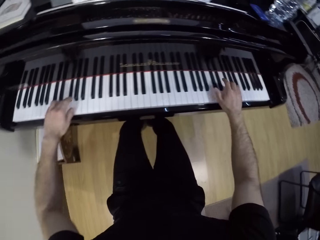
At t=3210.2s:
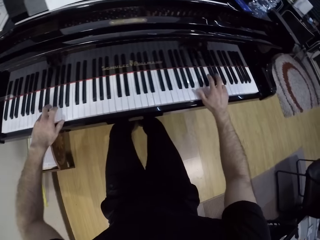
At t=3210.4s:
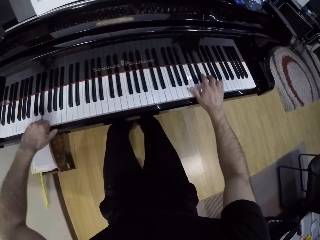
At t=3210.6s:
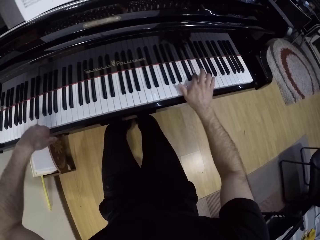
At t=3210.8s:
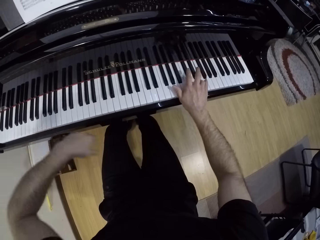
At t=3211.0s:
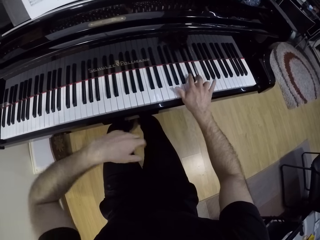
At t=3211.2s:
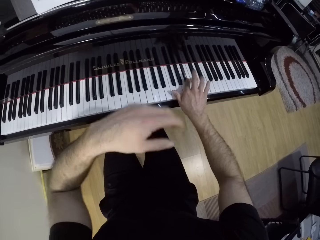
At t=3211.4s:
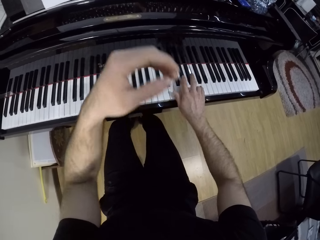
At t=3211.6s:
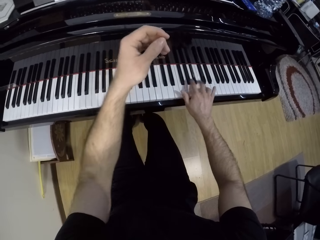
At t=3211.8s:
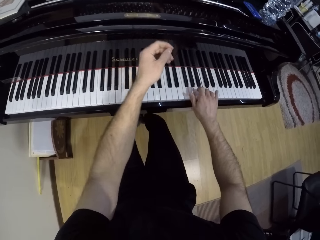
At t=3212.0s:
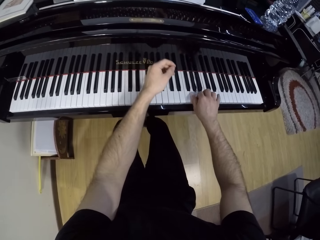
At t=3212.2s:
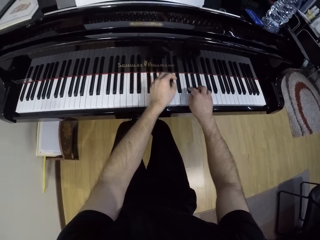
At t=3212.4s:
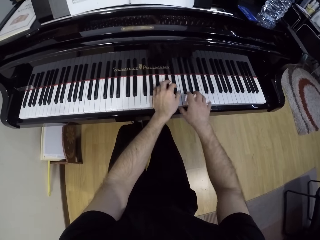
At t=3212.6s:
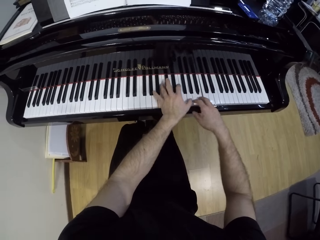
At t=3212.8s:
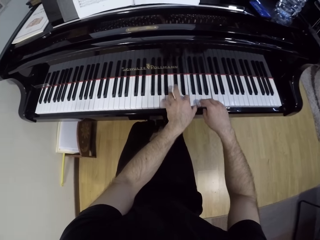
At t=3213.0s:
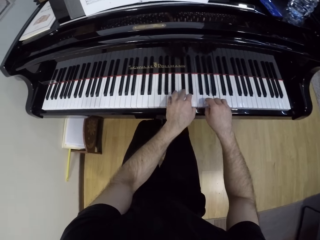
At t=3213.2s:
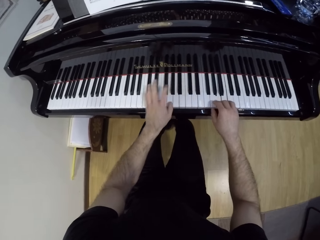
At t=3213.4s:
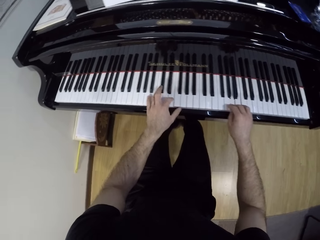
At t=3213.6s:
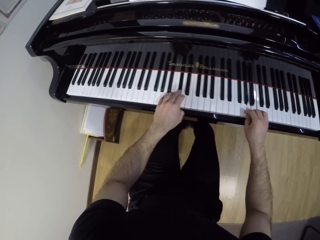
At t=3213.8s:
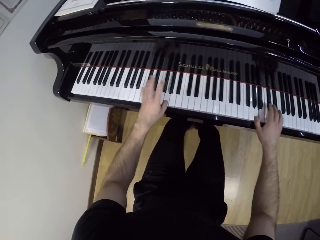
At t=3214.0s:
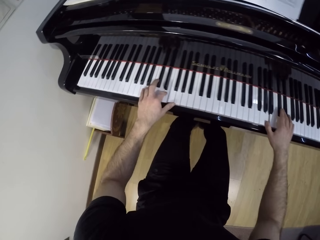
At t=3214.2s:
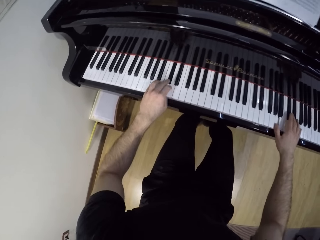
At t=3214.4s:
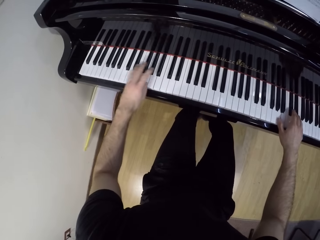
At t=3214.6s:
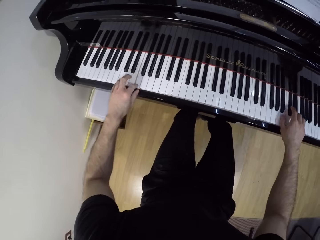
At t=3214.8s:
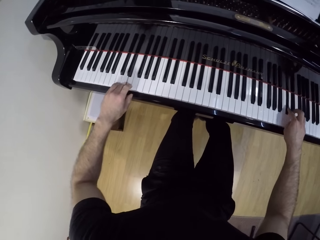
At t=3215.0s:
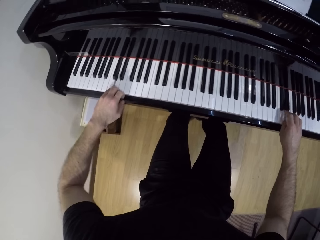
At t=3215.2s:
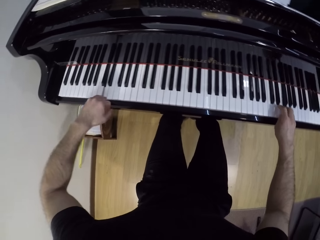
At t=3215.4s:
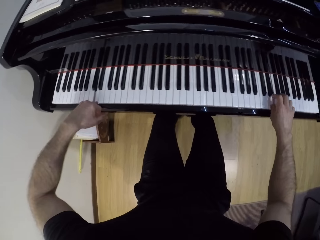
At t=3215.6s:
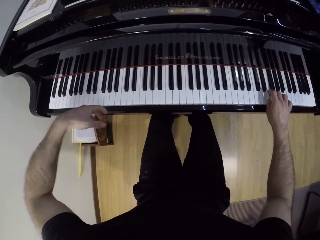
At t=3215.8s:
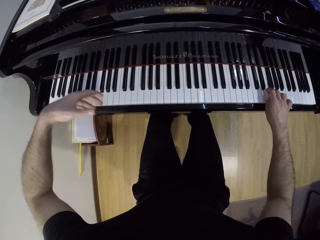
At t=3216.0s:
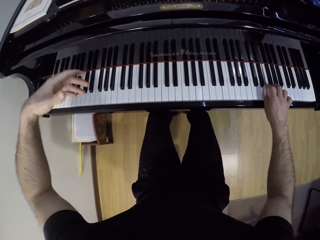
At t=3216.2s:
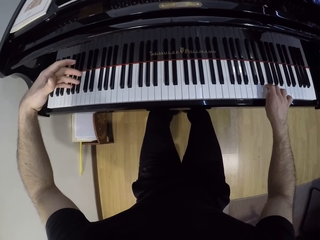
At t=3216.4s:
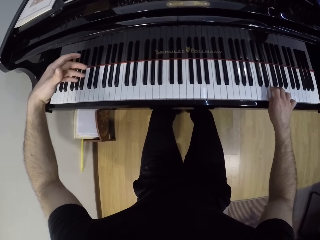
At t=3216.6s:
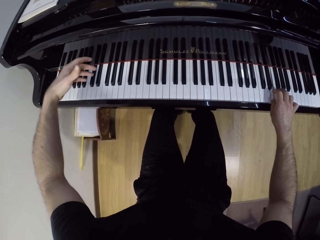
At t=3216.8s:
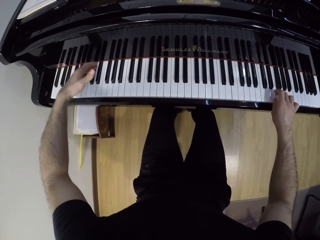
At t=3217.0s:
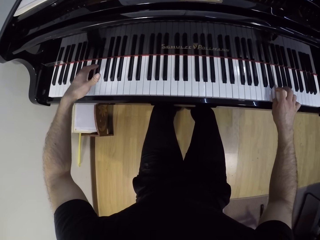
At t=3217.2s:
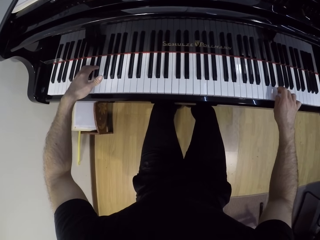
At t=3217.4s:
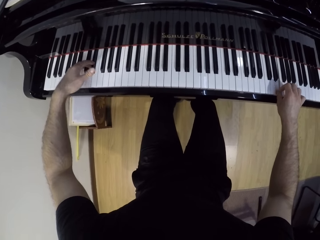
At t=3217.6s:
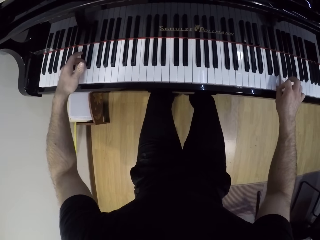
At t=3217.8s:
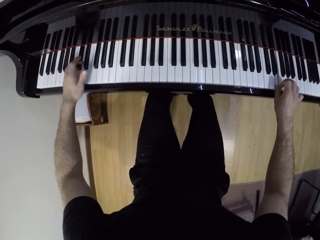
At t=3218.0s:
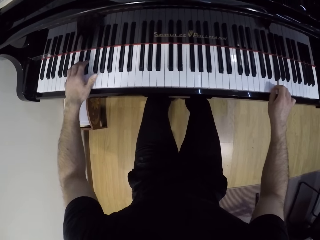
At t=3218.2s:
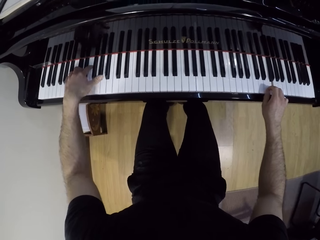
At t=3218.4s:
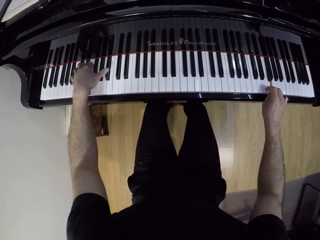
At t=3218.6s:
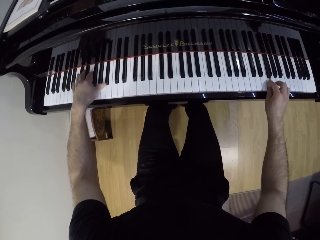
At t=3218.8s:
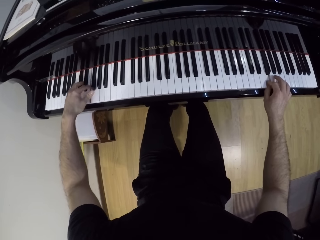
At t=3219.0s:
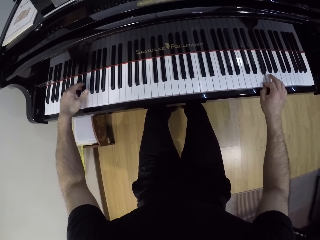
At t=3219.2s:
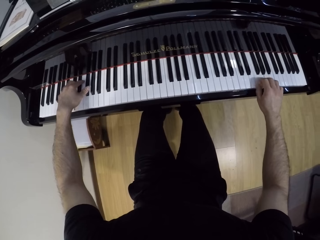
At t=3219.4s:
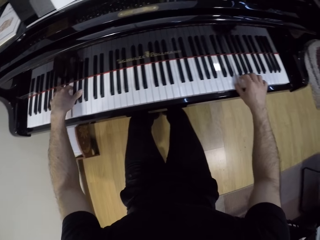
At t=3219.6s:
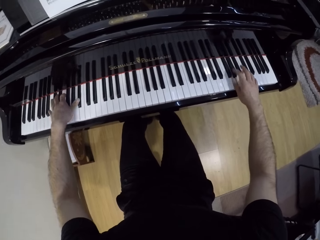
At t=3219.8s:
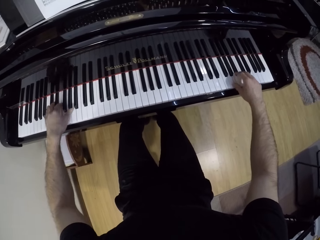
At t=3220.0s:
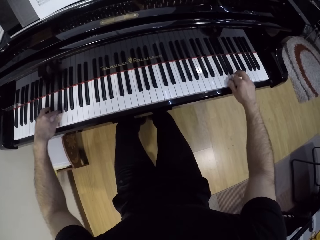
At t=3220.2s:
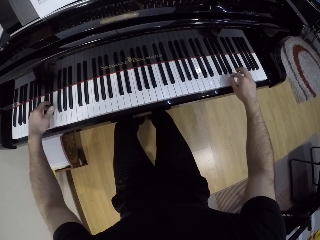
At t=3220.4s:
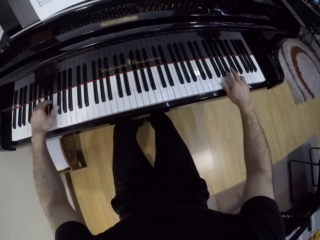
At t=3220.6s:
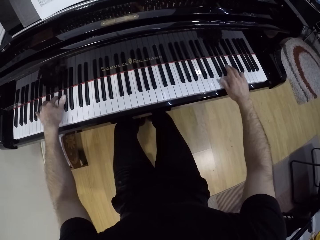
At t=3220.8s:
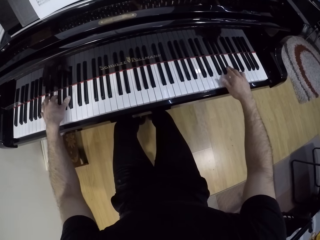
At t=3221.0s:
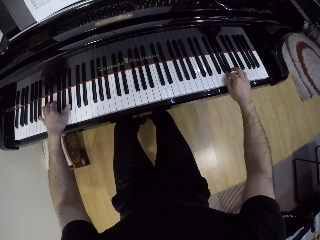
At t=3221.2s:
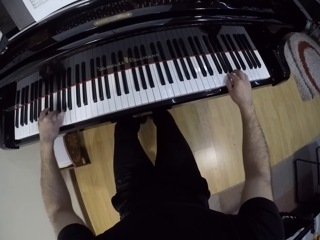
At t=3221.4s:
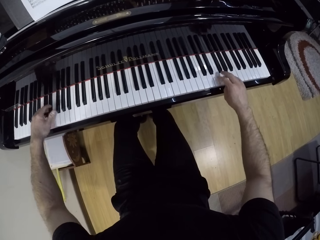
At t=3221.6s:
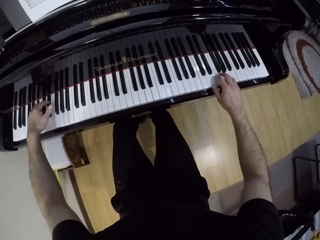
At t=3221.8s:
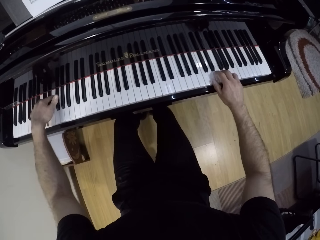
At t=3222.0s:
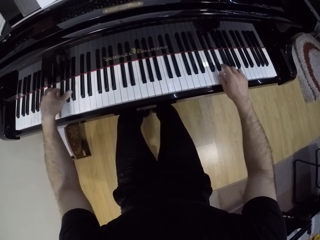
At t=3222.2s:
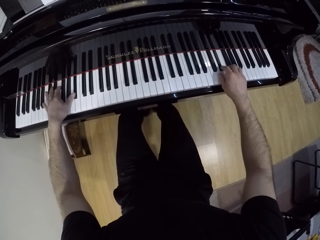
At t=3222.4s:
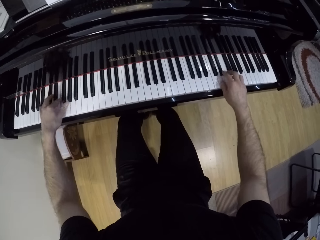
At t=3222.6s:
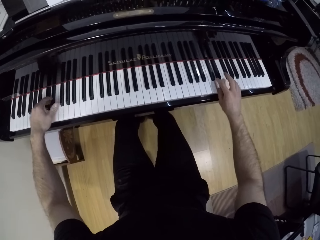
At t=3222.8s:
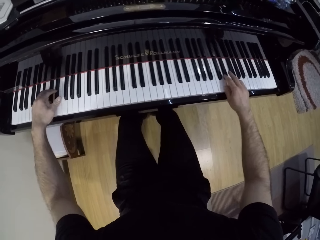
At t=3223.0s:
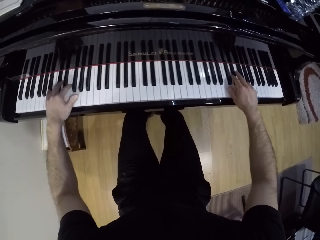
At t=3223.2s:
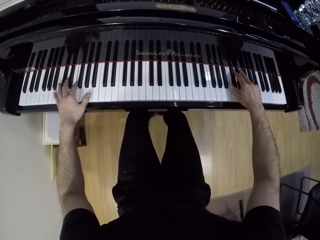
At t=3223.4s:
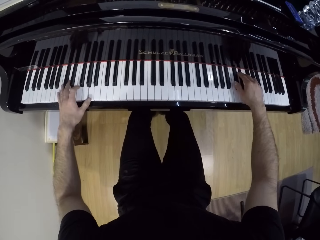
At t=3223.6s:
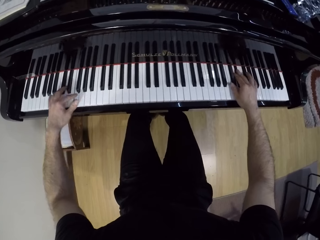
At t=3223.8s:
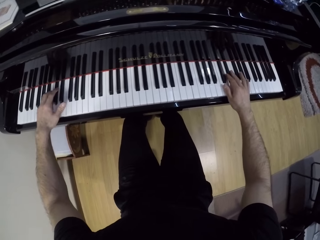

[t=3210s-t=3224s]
The camera wearer plays the piano with his right hand. He plays the piano with both hands. He plays the piano with his right hand. He plays the piano with both hands.

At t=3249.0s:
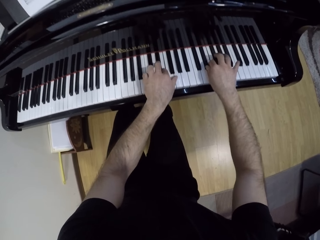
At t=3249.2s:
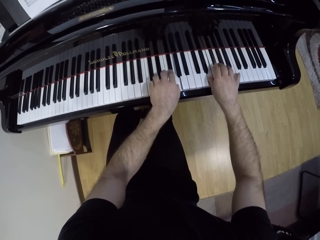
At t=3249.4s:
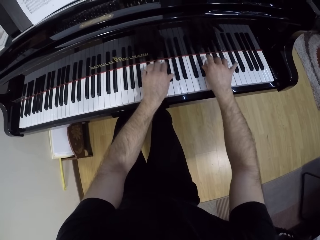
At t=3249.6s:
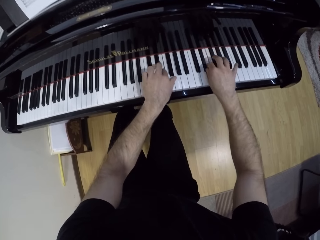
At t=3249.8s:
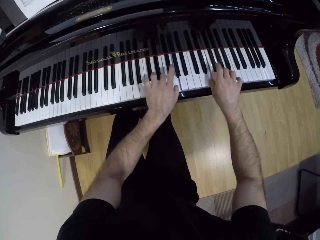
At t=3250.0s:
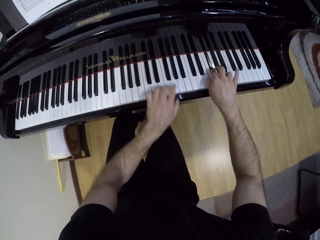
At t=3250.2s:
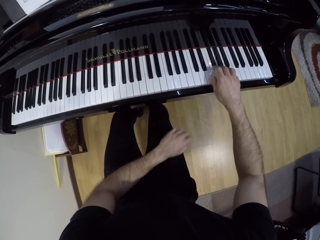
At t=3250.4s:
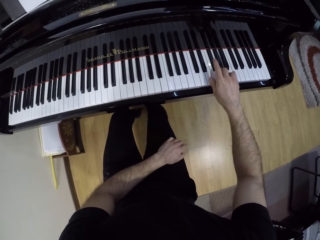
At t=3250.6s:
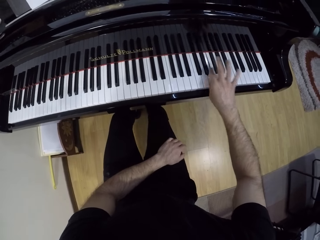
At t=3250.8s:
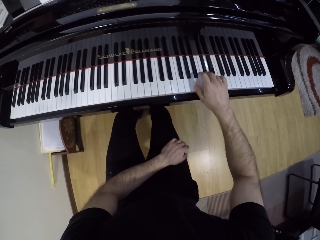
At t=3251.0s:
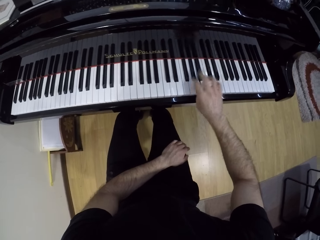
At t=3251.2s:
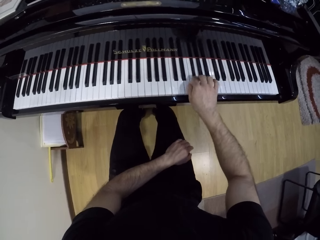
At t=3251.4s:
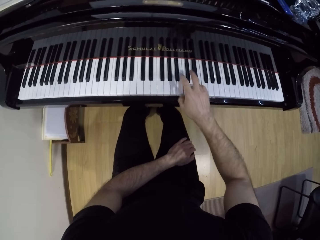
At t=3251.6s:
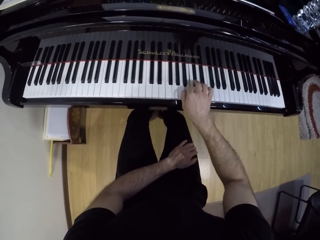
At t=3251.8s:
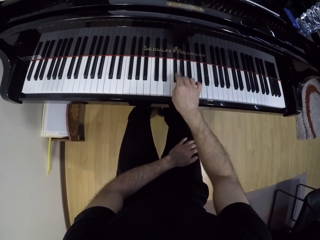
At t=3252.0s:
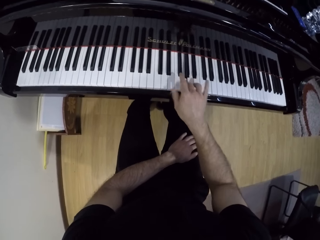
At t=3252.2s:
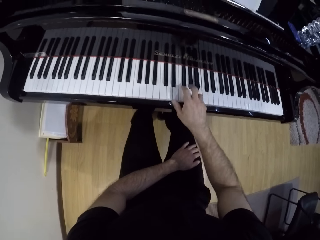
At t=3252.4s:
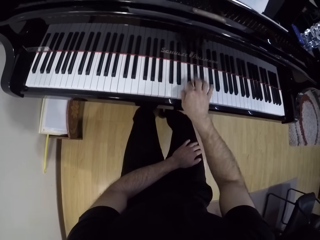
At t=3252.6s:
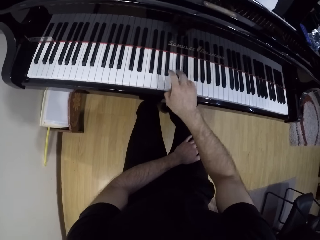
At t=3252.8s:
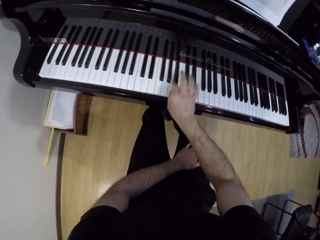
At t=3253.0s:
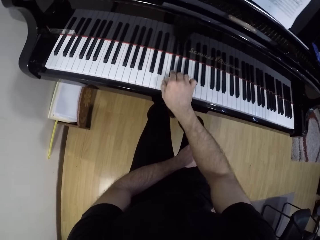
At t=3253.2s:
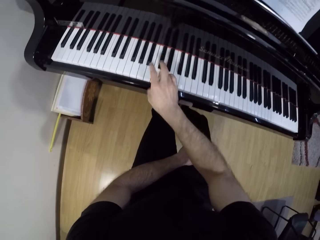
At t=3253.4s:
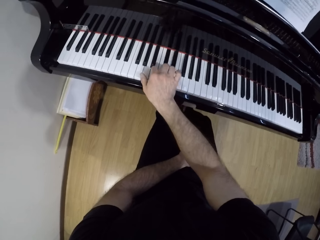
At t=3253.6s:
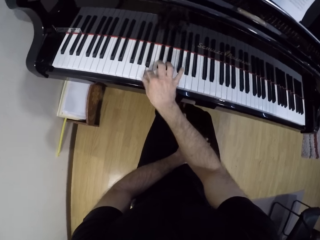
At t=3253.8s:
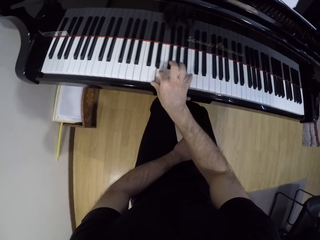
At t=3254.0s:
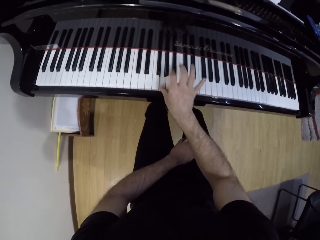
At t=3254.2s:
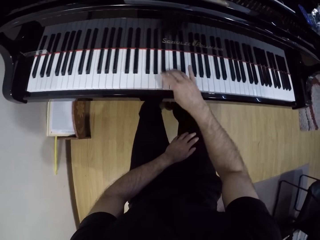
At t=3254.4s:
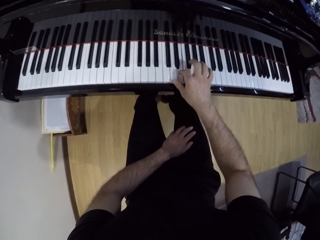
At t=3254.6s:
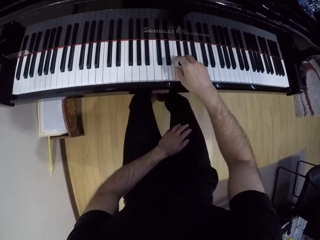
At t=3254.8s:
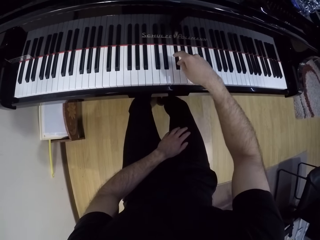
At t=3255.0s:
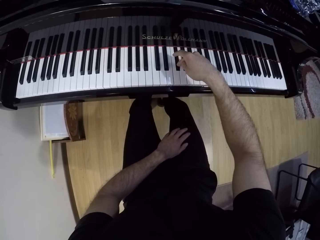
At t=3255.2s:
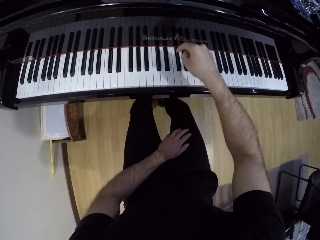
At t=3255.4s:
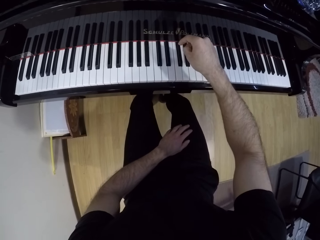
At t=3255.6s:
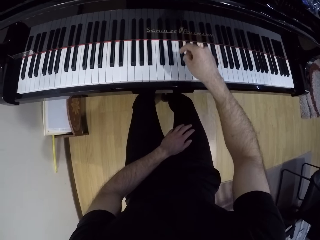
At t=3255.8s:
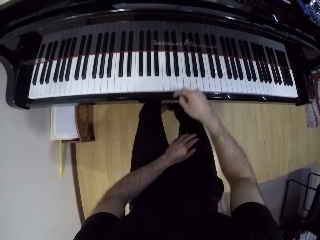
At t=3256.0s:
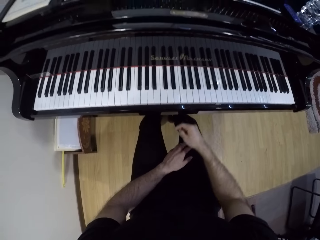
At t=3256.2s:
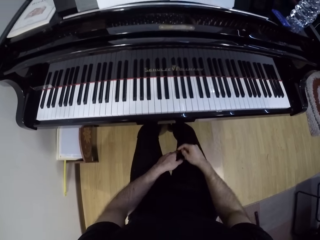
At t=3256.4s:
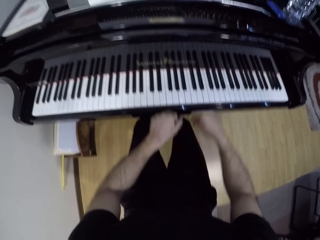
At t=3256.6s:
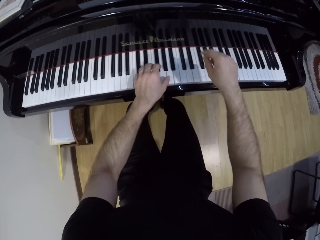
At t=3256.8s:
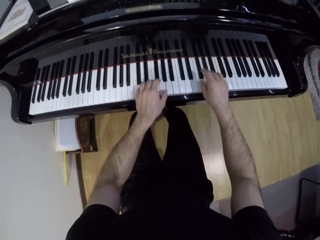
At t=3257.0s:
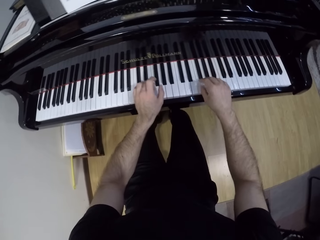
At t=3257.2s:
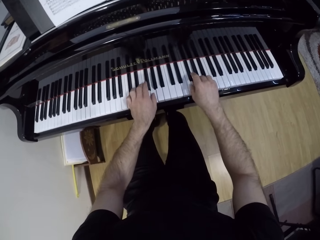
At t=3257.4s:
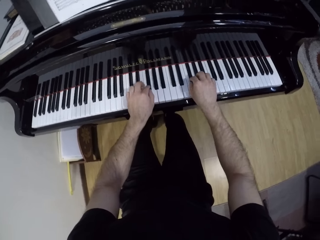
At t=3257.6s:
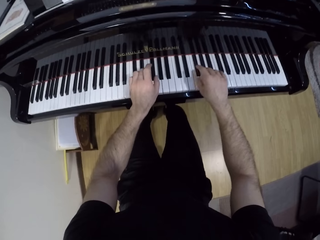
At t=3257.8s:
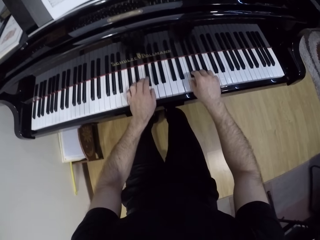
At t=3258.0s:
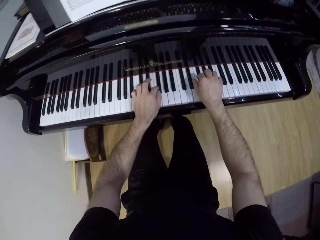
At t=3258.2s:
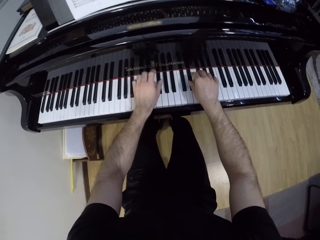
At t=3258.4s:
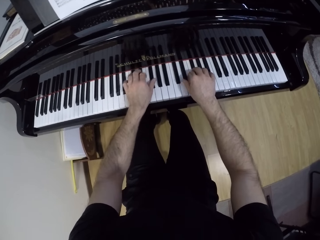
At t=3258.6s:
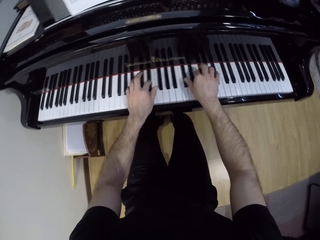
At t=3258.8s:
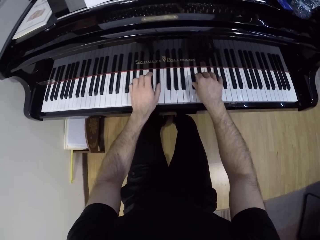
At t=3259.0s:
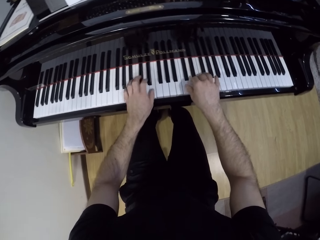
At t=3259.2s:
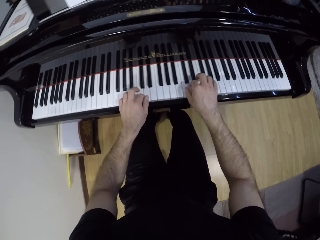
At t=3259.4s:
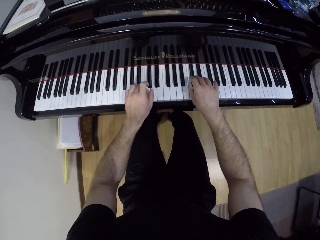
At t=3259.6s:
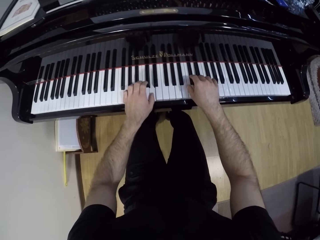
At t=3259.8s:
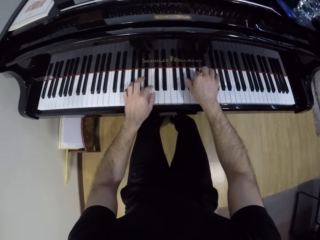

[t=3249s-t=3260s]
The camera wearer plays the piano with his right hand. He stares at the piano. He plays the piano with both hands.
